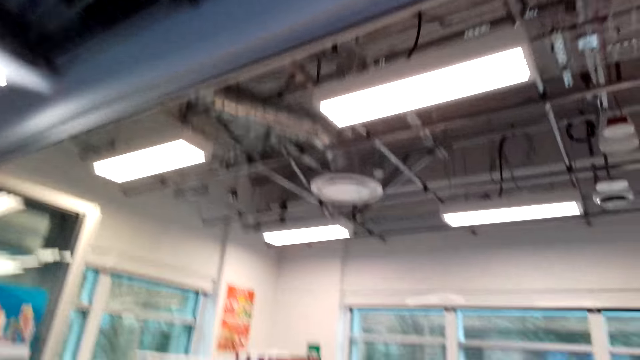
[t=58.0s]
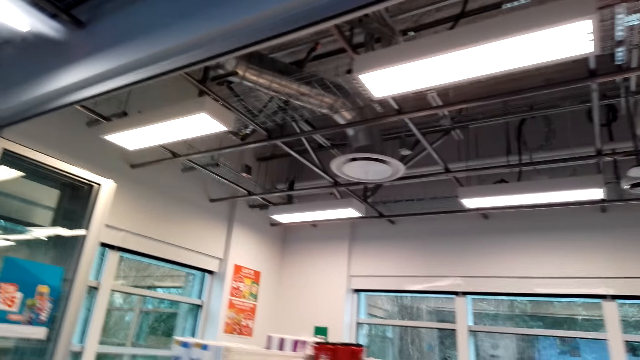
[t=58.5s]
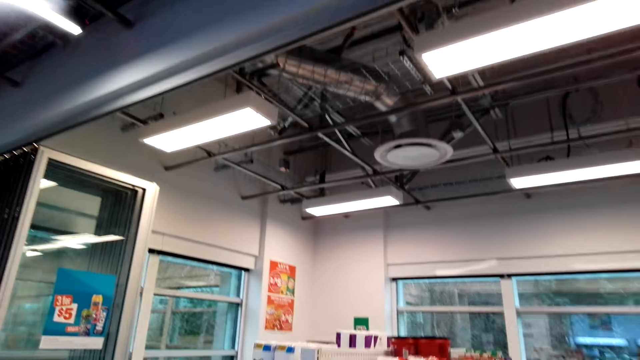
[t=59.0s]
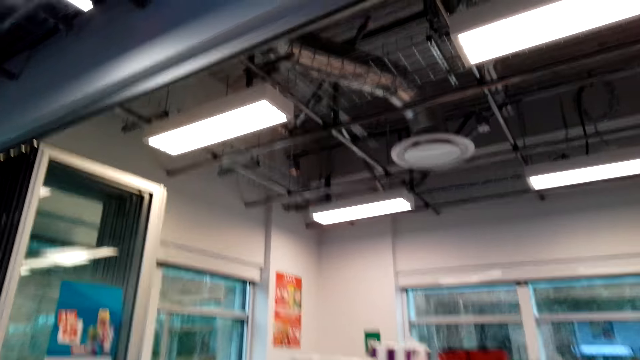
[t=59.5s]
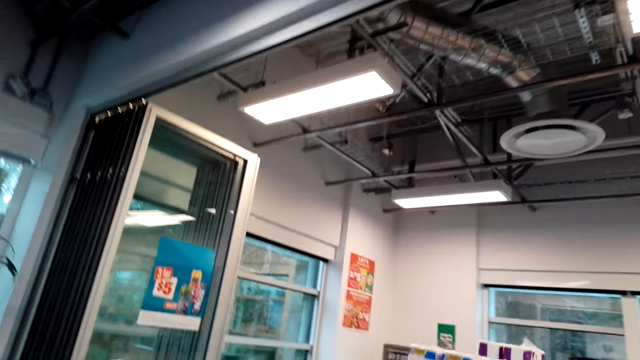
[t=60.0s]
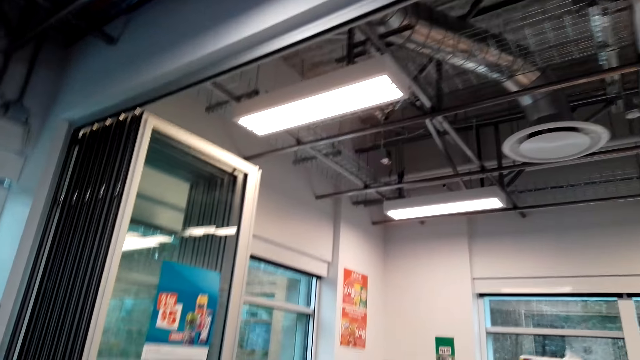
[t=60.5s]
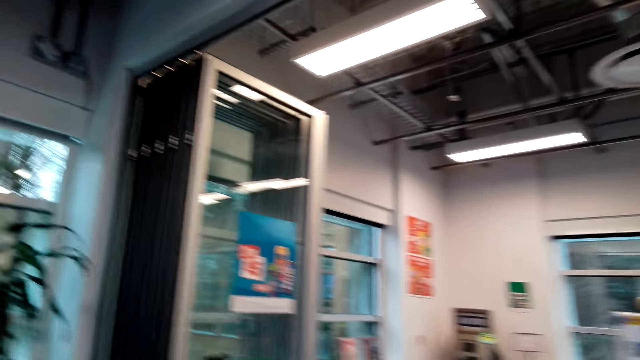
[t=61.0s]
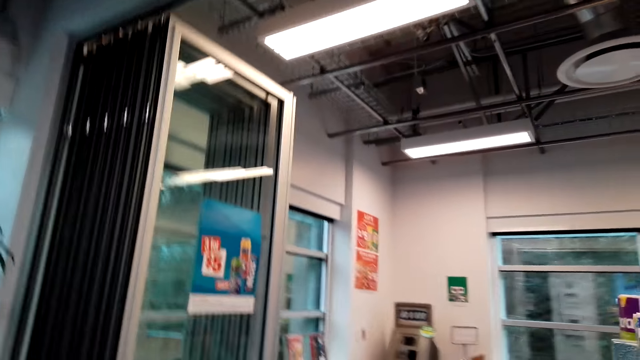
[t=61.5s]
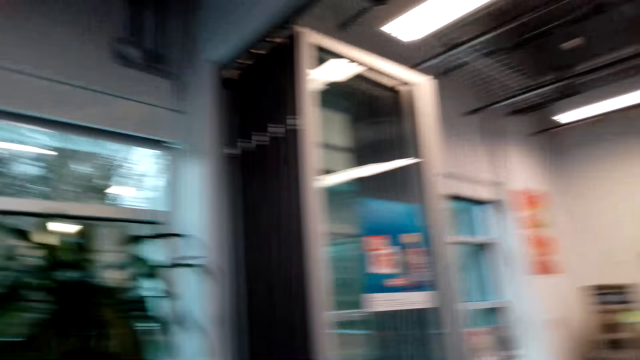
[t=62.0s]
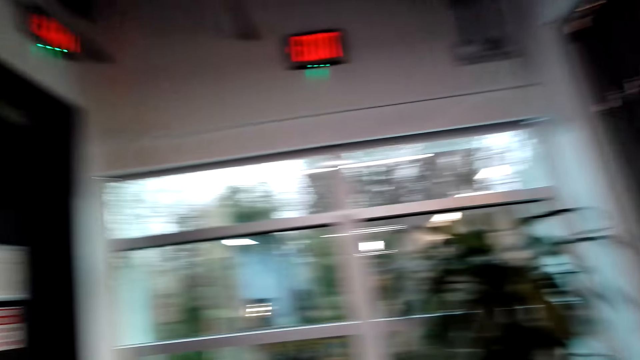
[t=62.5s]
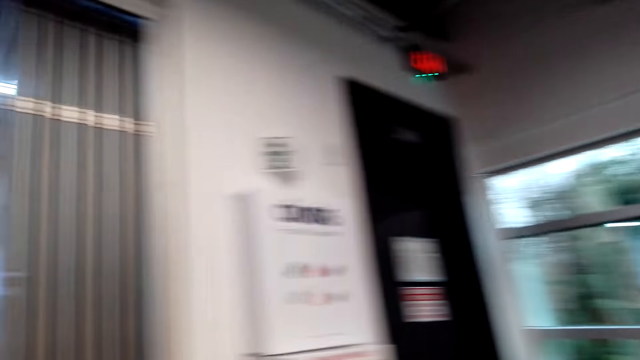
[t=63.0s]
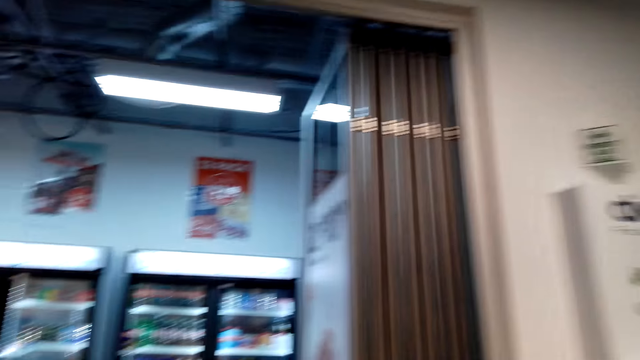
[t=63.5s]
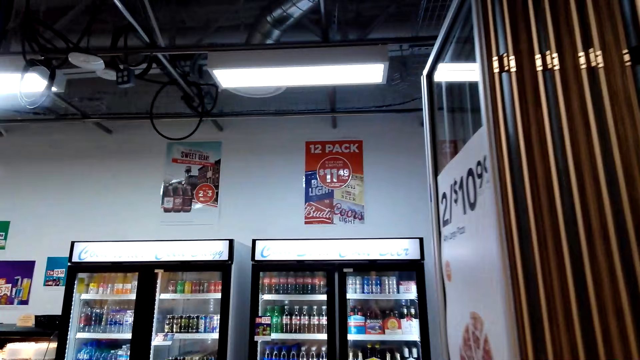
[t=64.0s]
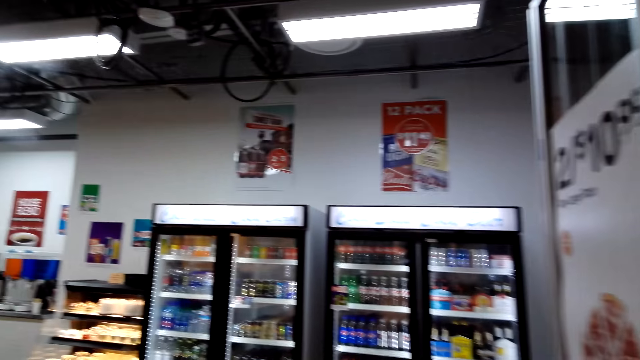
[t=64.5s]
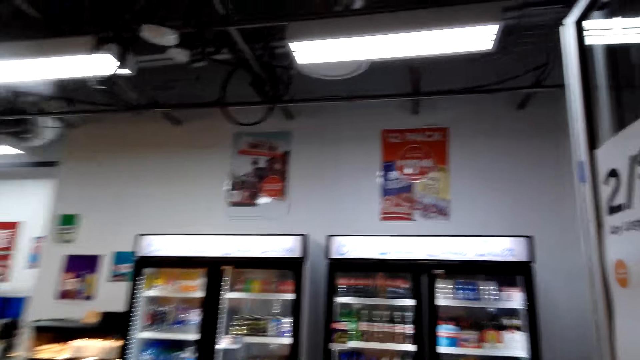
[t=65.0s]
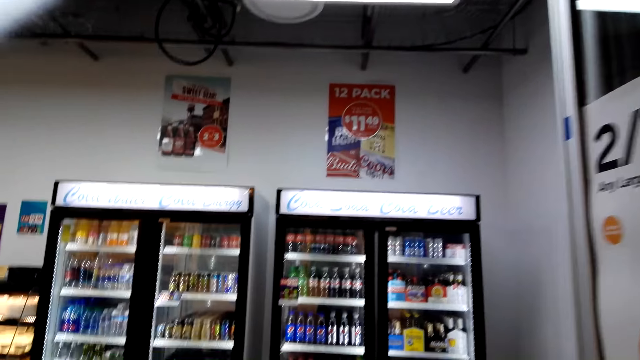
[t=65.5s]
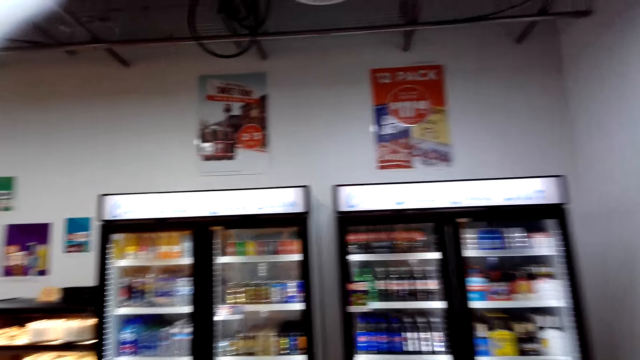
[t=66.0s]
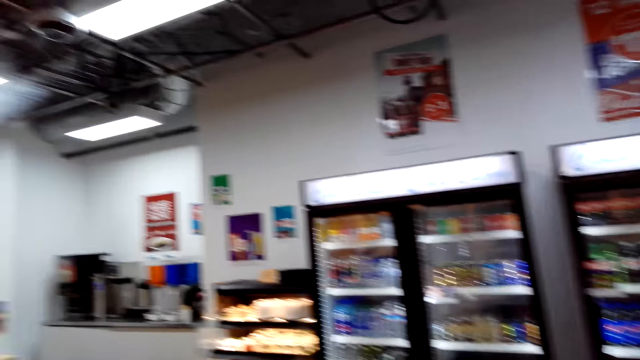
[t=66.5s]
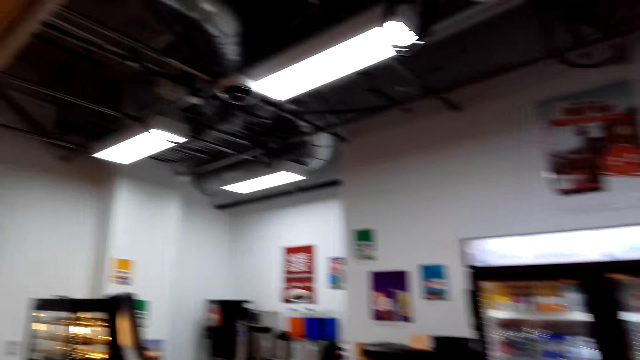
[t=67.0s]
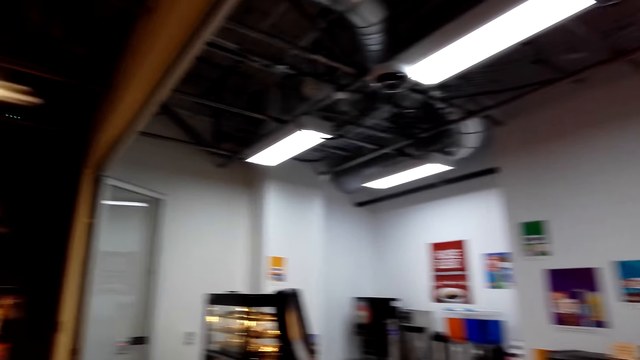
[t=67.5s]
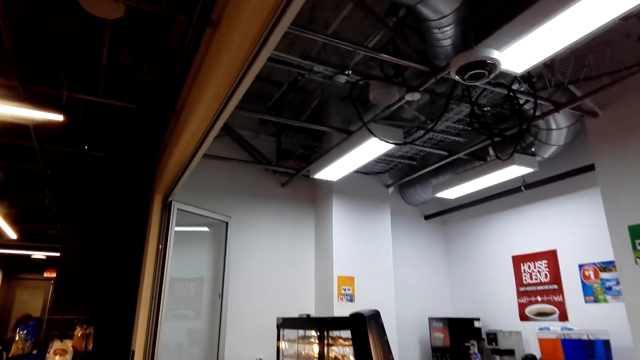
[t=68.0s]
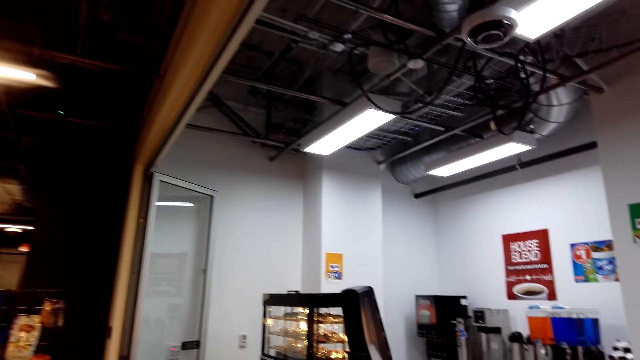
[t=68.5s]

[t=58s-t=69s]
The camera wearer walks into the supermarket. They move around in the supermarket.

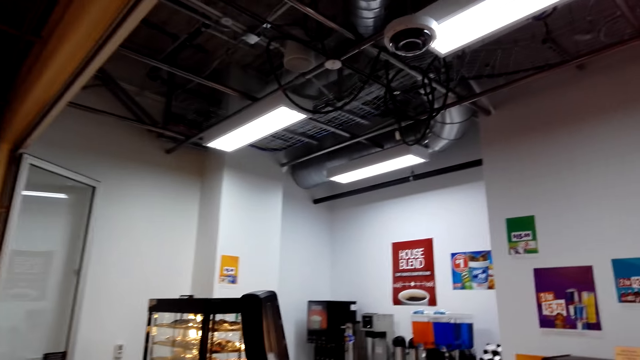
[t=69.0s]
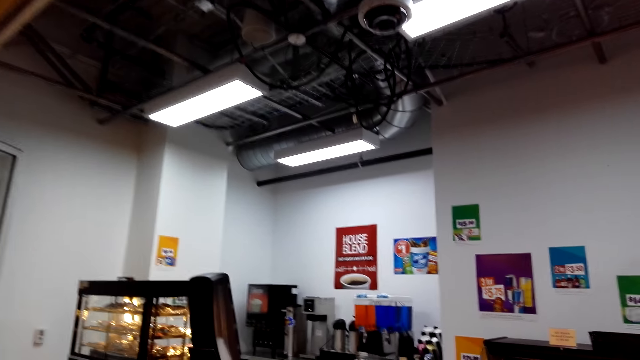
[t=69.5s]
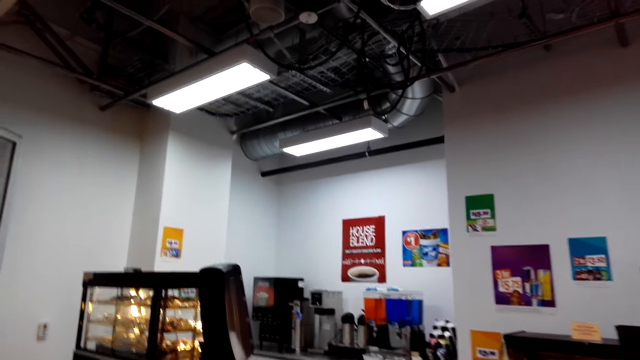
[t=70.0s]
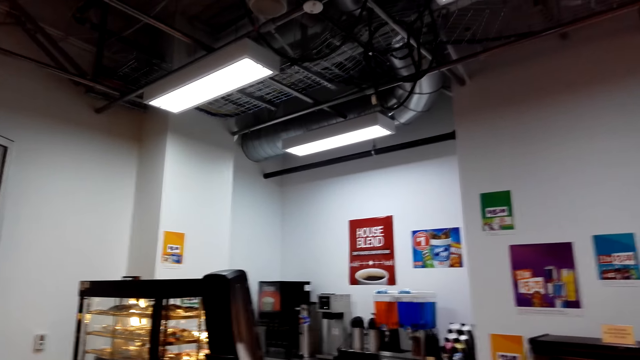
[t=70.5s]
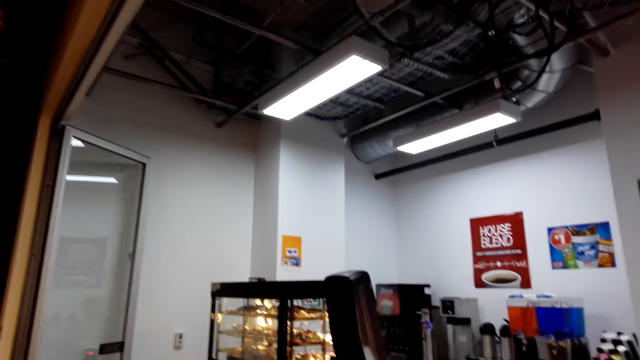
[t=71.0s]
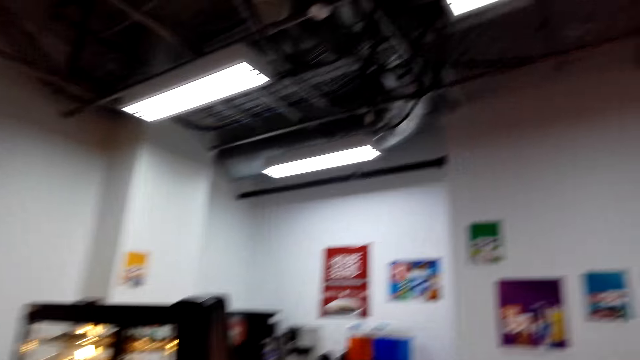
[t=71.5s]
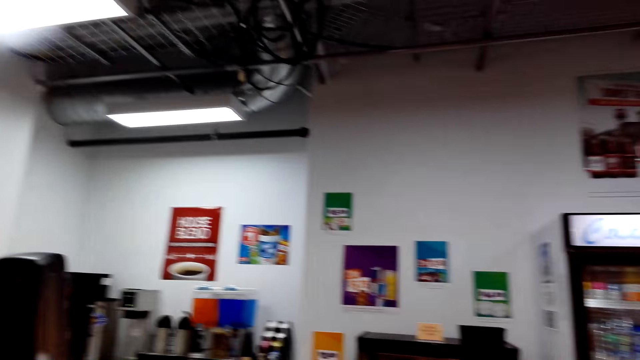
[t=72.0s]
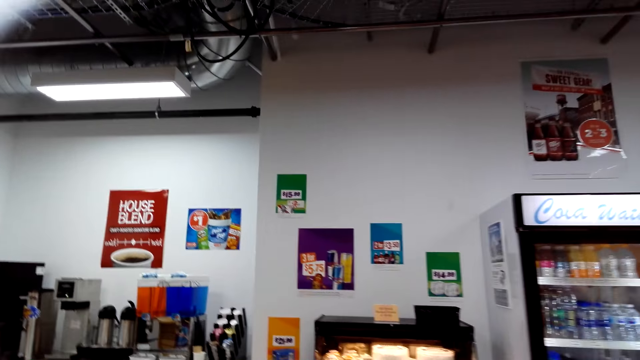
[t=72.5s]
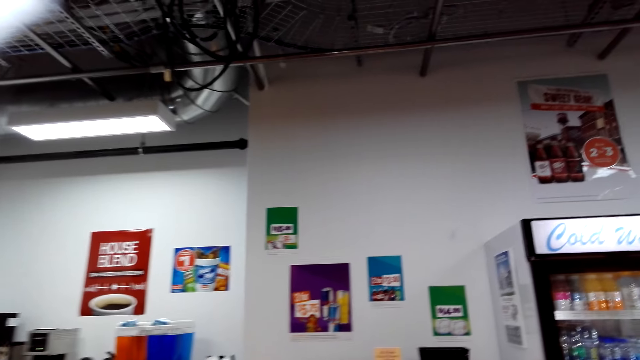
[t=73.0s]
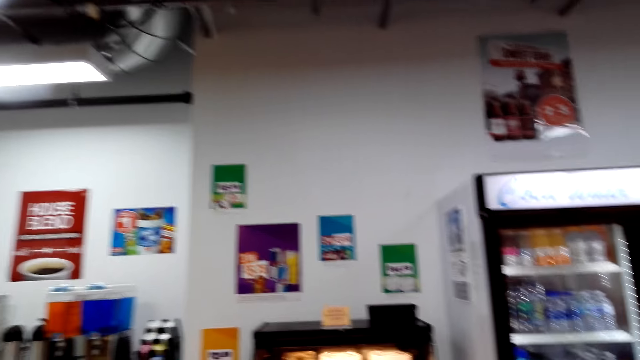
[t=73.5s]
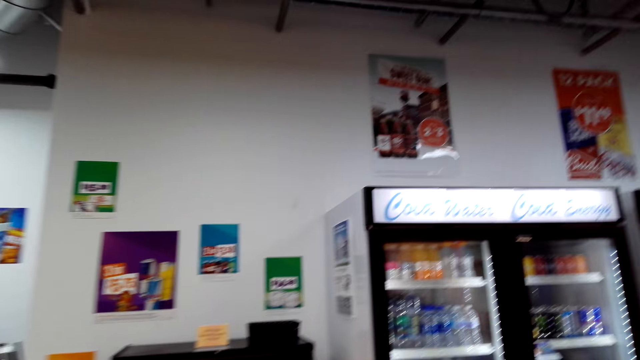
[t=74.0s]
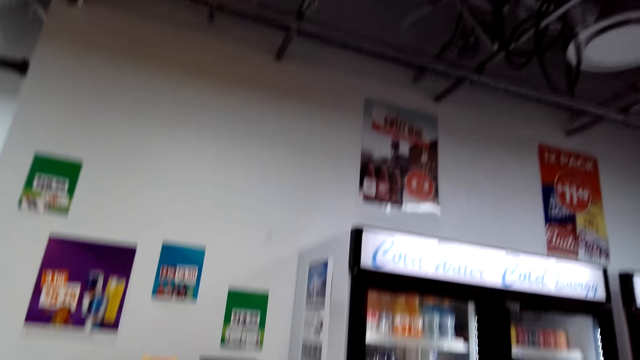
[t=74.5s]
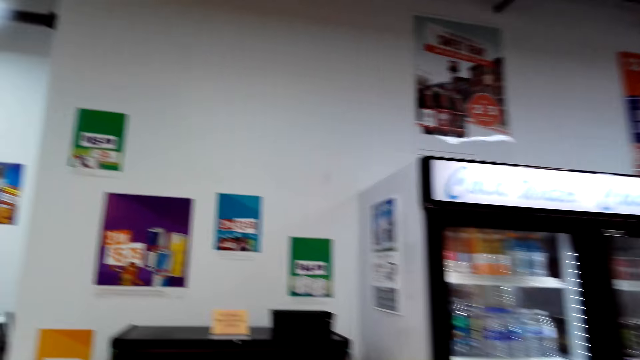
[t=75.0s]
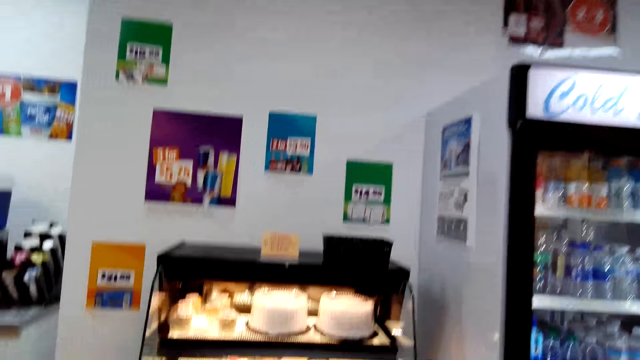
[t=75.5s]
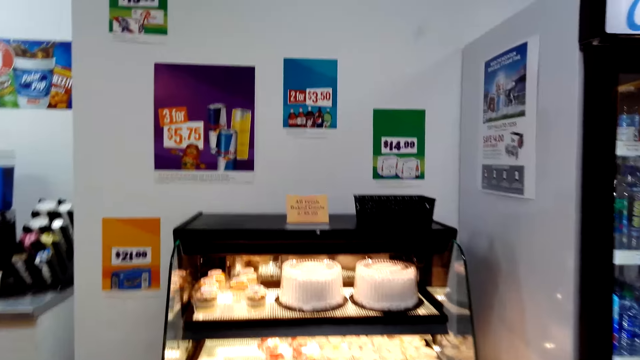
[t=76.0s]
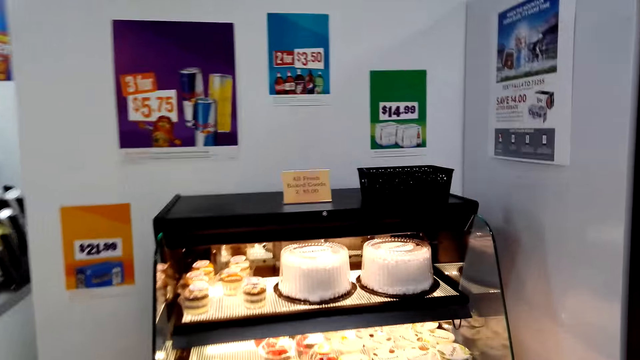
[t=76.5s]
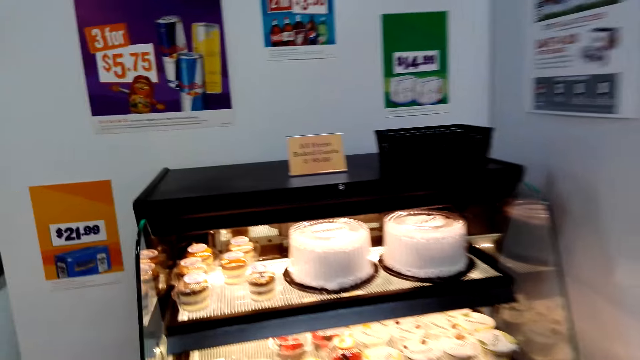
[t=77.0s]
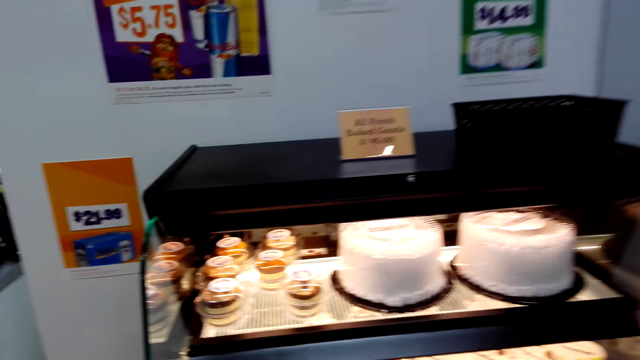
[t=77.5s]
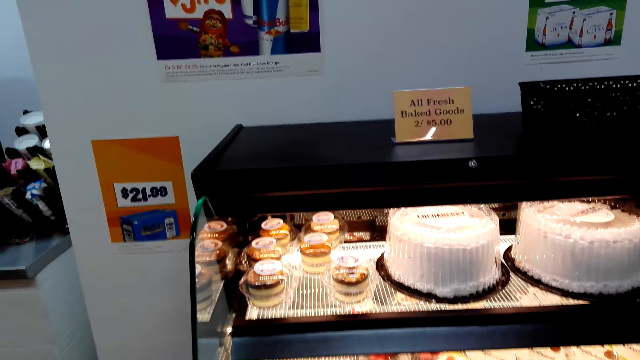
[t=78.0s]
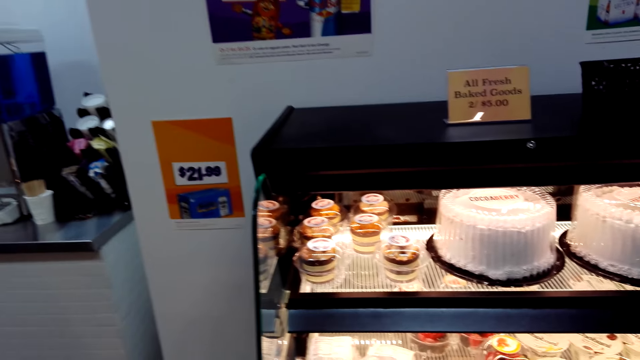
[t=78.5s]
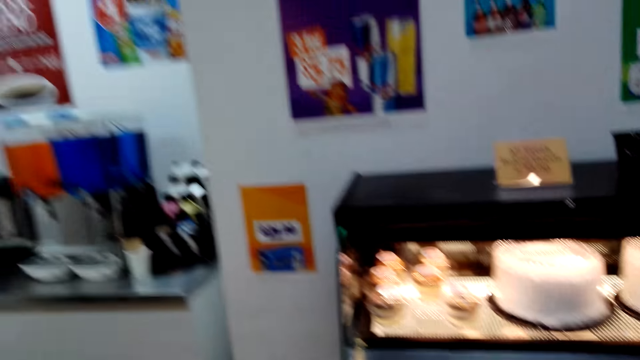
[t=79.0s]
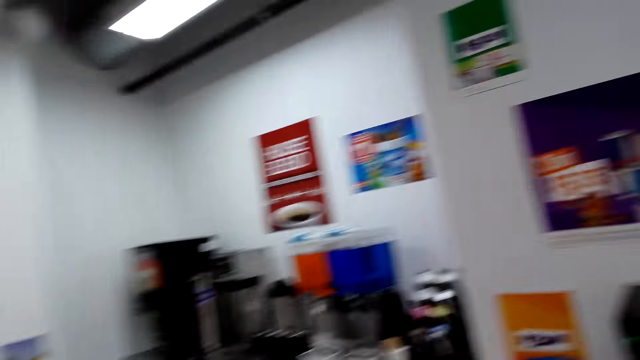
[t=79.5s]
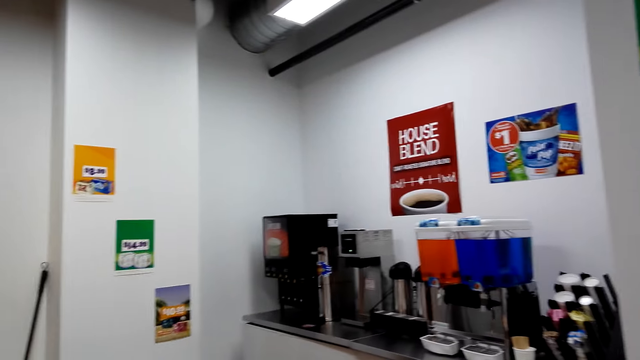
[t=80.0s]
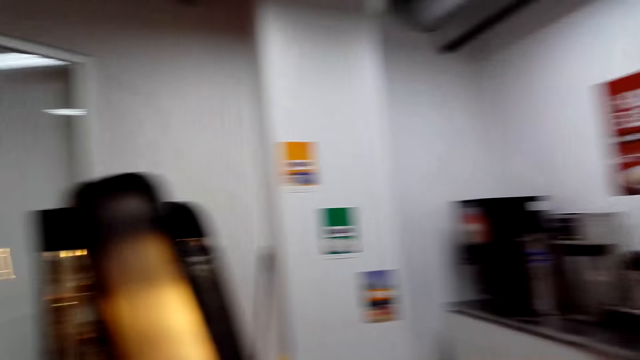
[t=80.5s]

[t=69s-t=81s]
The camera wearer walks towards the bakery display.
